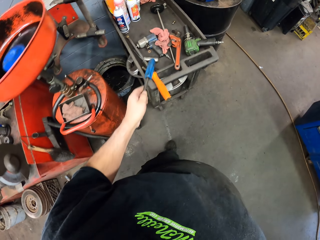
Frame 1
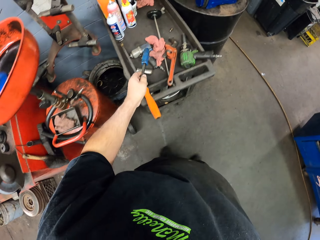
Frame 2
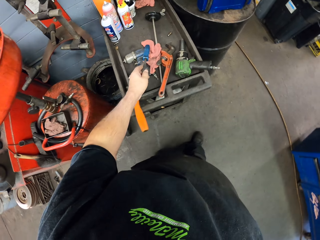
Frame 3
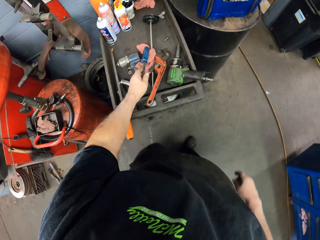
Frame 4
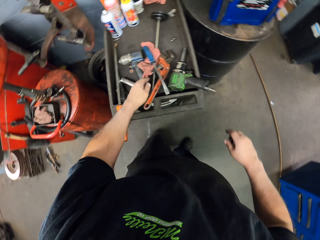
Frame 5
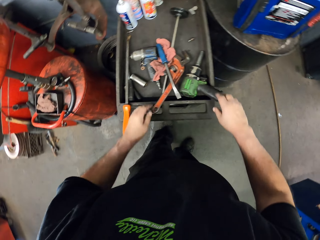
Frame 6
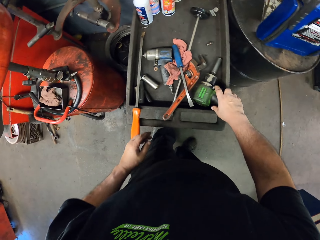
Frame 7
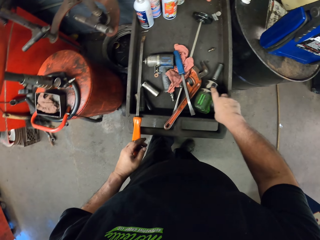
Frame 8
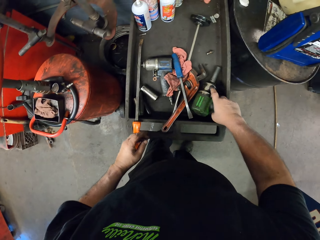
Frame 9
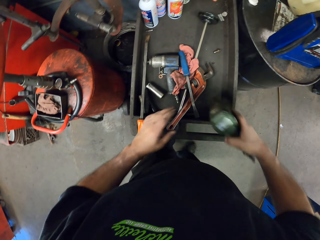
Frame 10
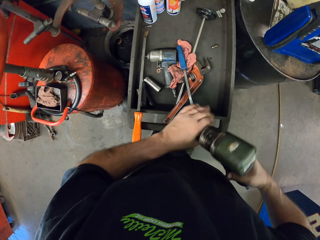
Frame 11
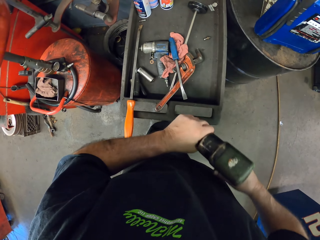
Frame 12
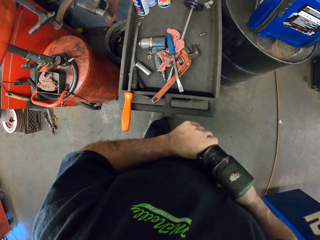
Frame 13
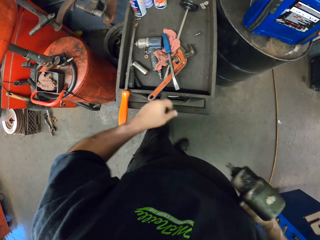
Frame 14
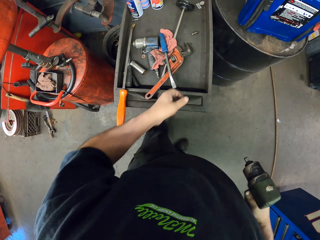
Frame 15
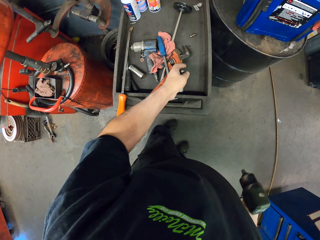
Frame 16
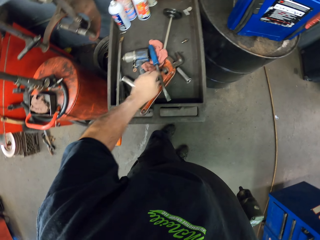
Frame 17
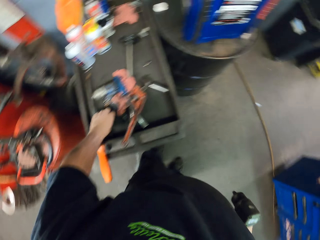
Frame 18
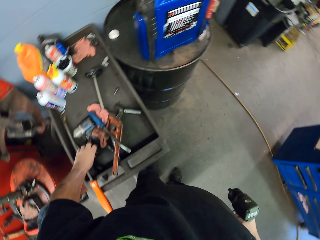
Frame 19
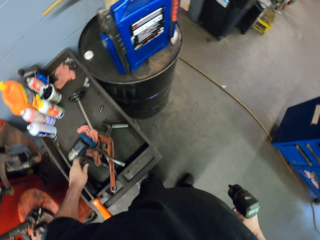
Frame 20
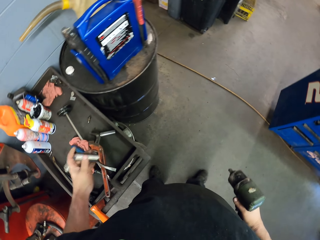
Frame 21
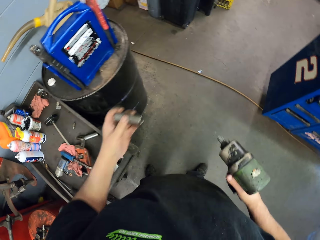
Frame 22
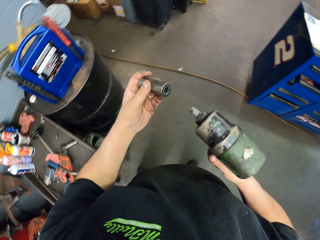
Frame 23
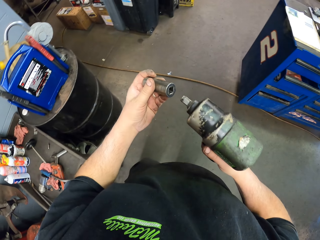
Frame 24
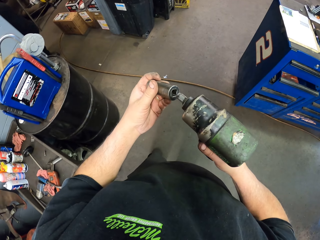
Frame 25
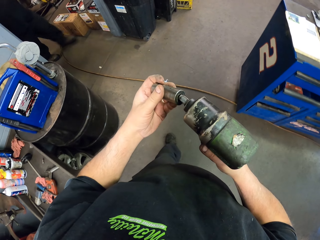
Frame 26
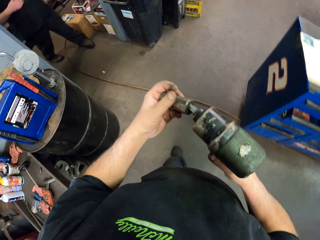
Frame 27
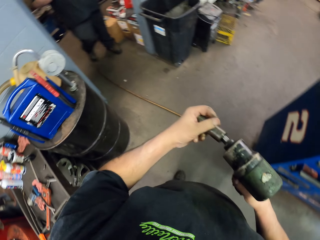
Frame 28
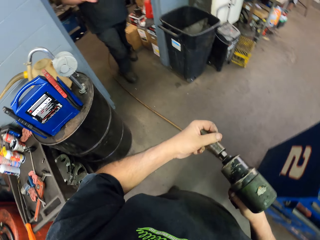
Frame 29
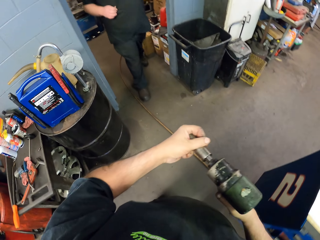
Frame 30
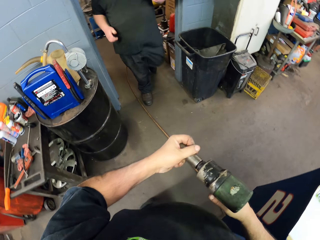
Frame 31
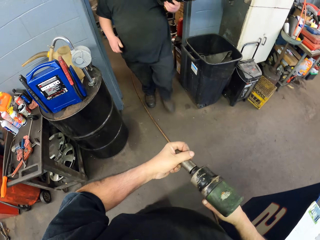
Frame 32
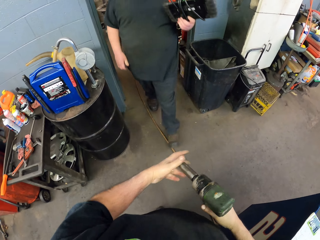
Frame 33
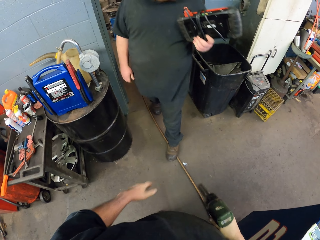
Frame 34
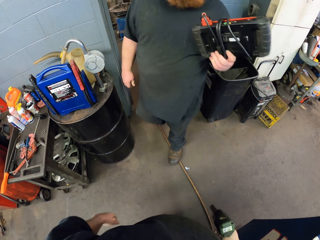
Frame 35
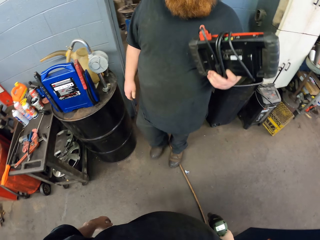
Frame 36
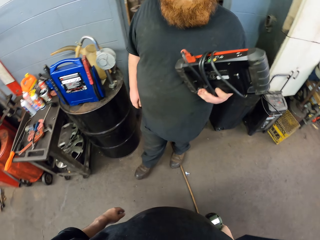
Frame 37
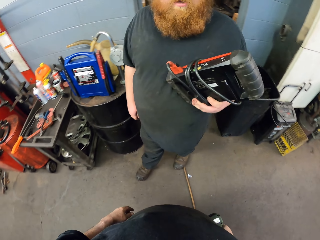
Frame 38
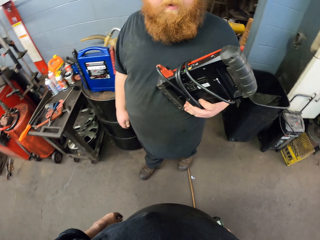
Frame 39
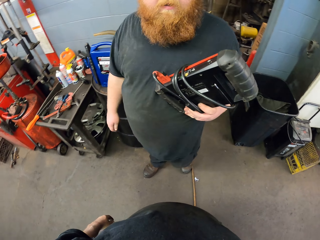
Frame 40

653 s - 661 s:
The camera wearer puts down a screwdriver on a drawer. They pick up a driller from the drawer. They remove a bolt wrench. They put down the screwdriver on the drawer. They insert a nut in the driller. They fix the bolt wrench. They walk around a garage. A man walks around the garage. The camera wearer looks around the garage.
